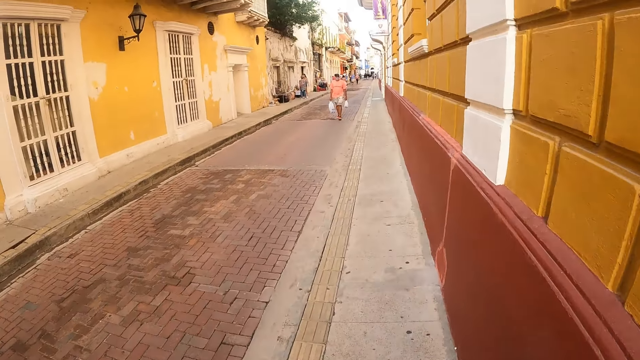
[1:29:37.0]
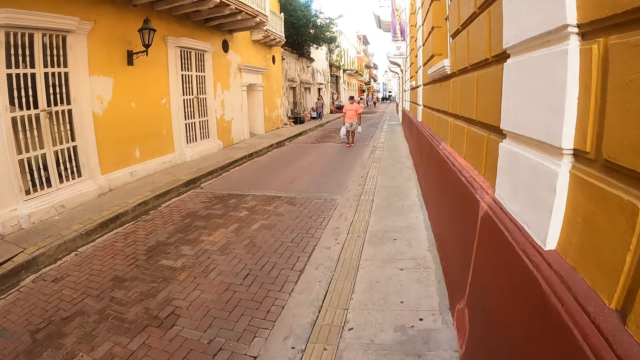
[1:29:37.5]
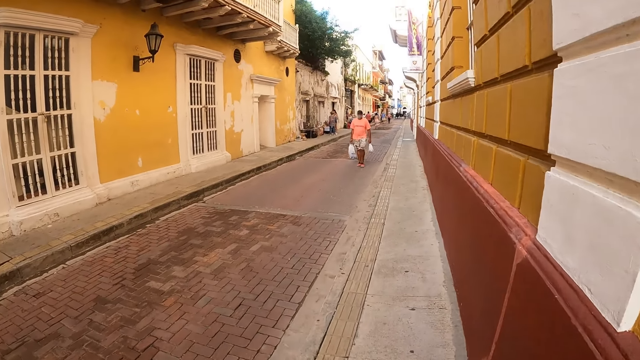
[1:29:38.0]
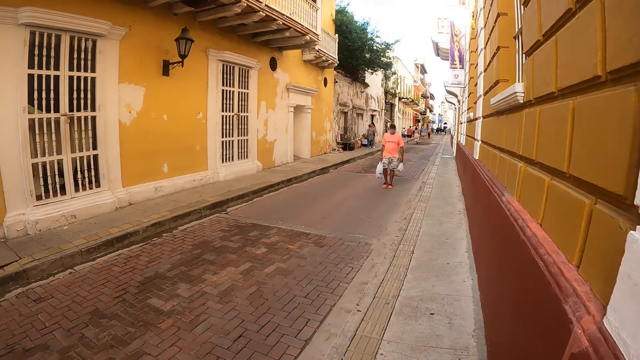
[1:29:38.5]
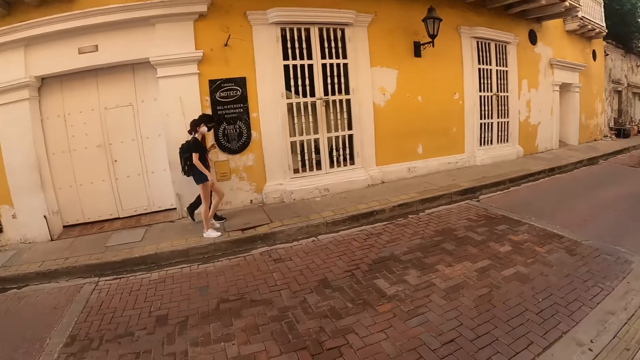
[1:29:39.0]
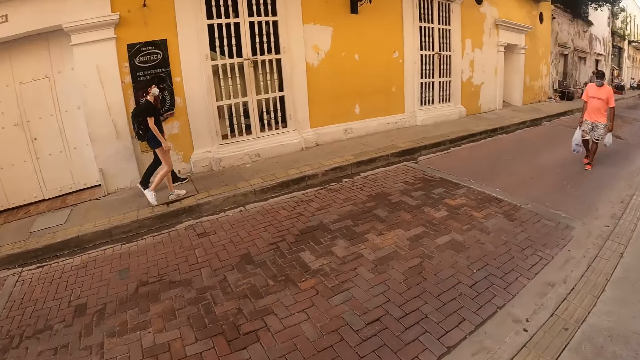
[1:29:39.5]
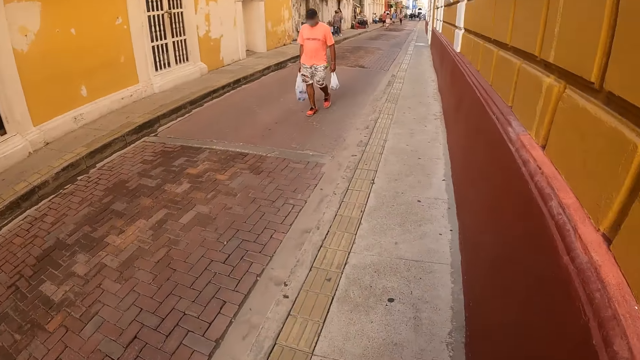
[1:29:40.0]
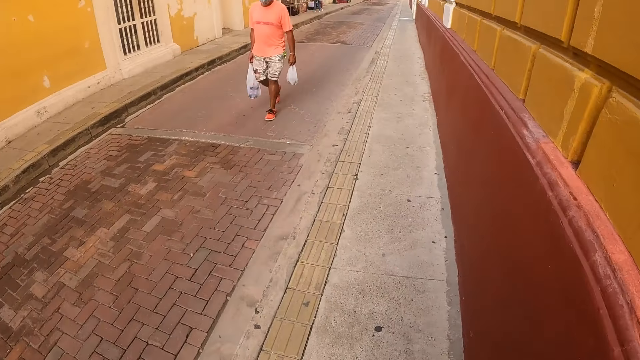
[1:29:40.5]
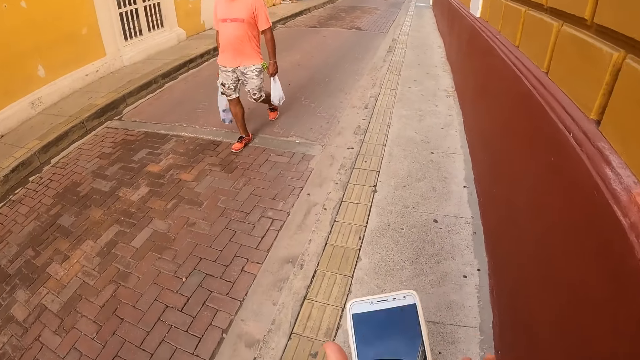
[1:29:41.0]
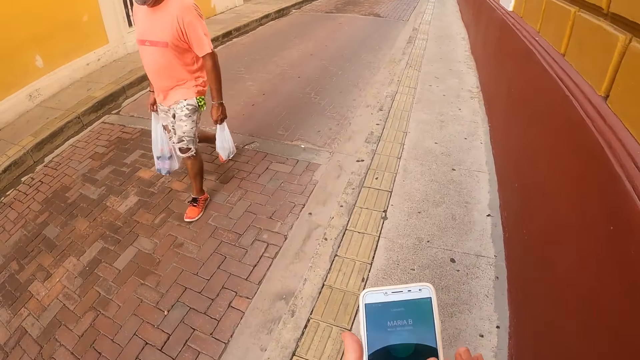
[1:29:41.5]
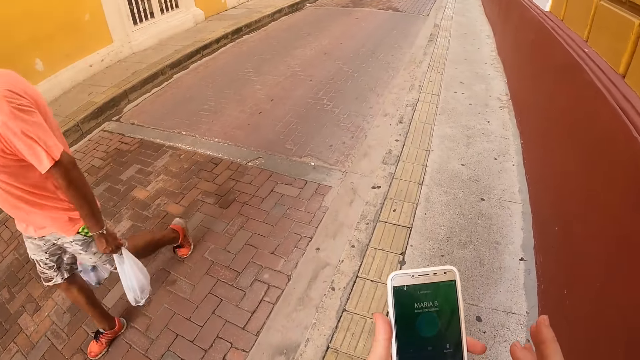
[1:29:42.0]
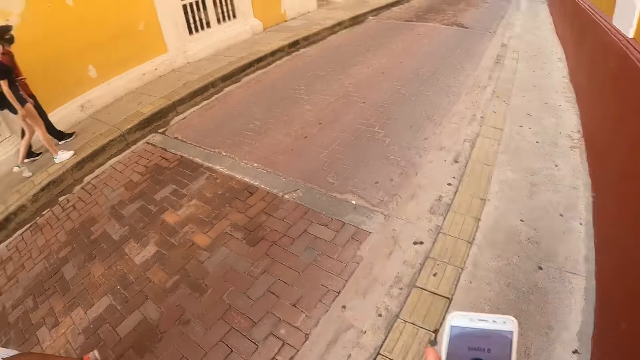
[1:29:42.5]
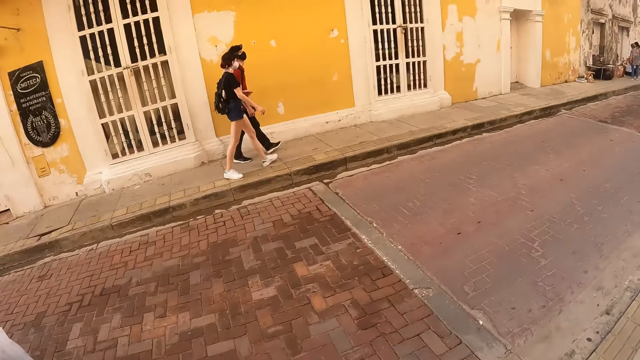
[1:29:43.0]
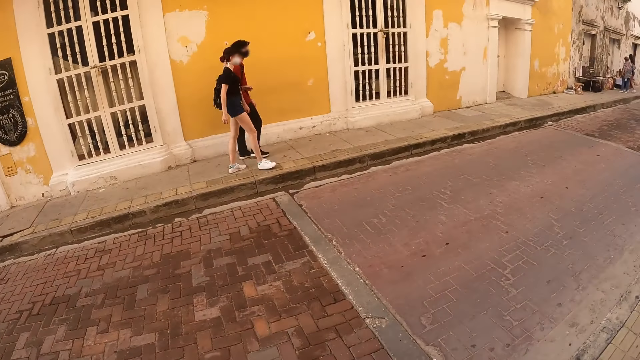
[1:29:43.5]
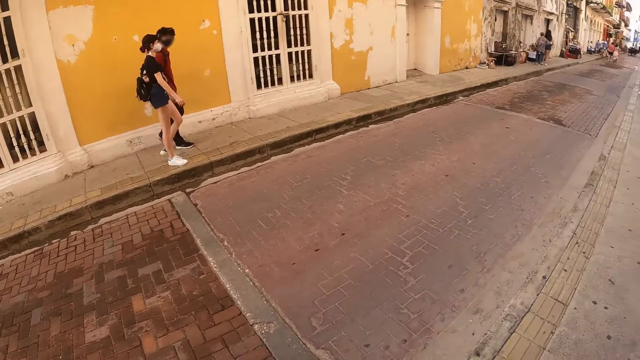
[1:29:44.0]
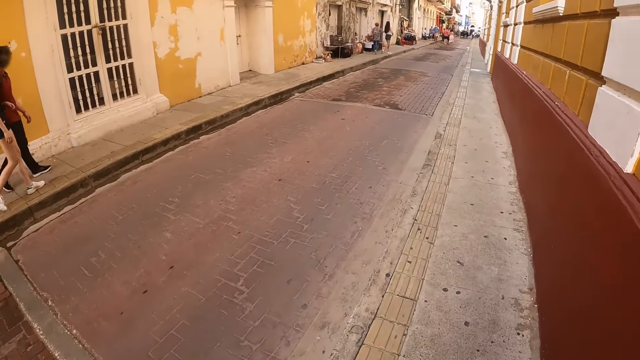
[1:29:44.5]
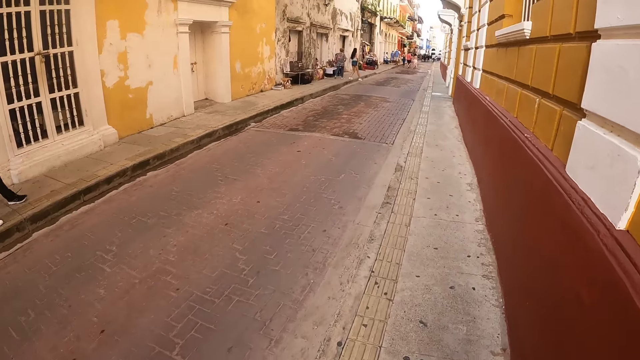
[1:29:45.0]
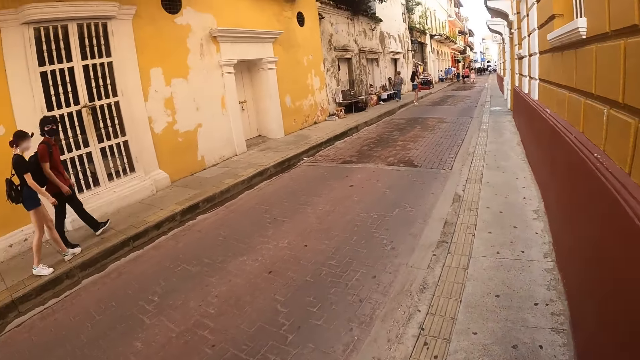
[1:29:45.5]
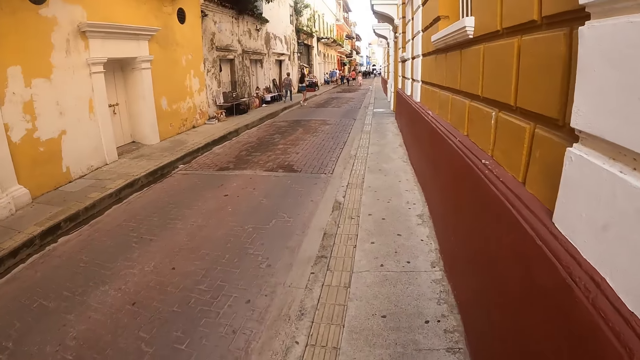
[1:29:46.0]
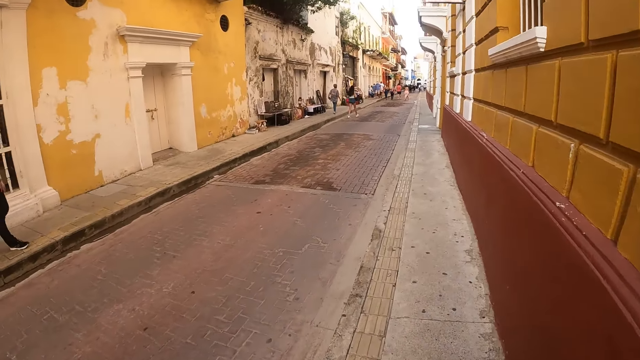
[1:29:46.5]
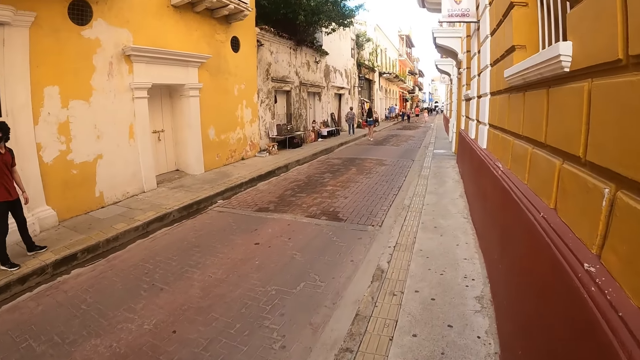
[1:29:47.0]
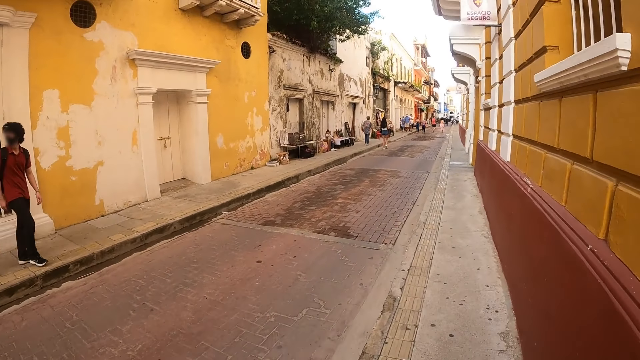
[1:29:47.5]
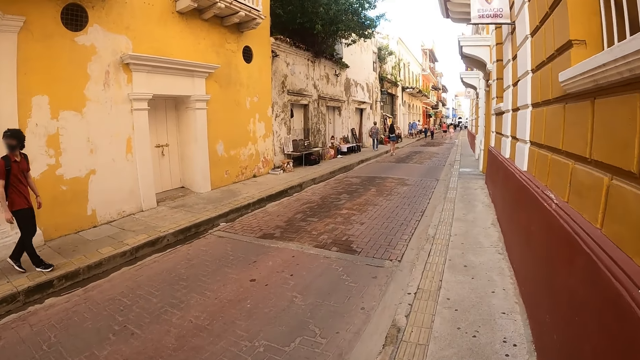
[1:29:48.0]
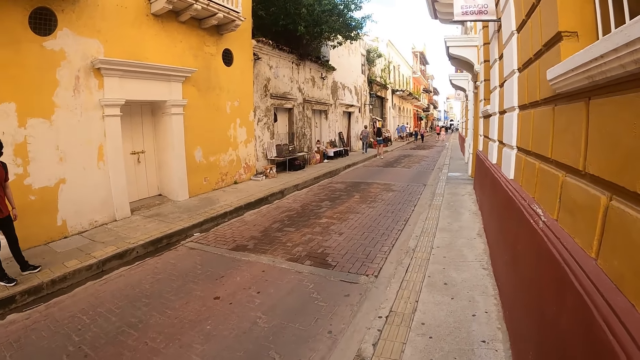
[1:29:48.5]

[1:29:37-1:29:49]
The camera wearer looks around the road. He walks along the sidewalk. He stares at the phone. He operates the phone in his hands. He looks around the road. He stares at a person. He walks along the sidewalk.

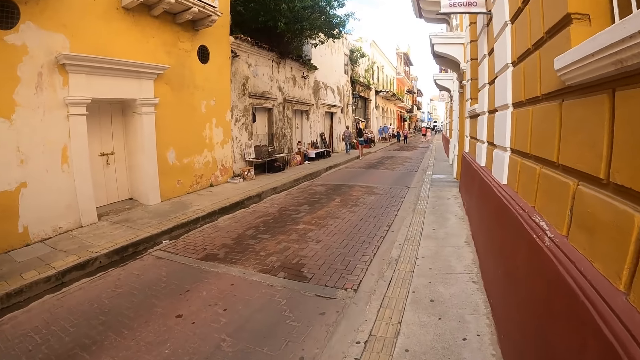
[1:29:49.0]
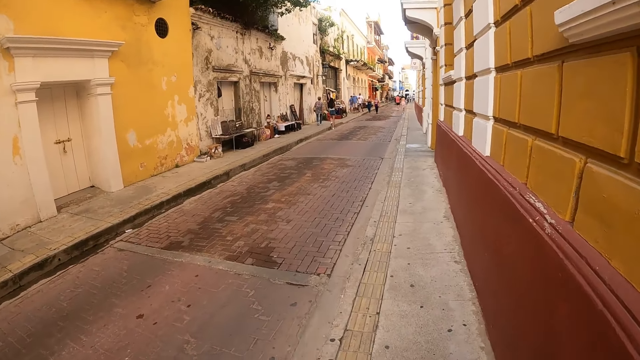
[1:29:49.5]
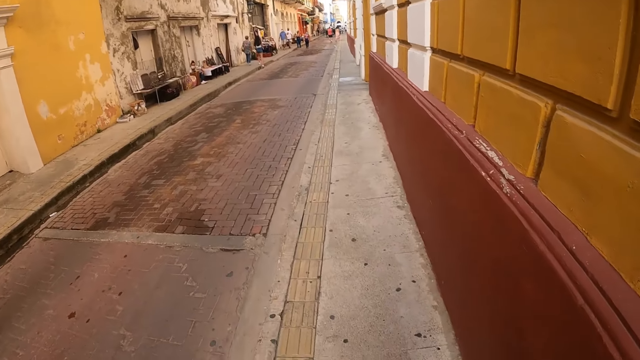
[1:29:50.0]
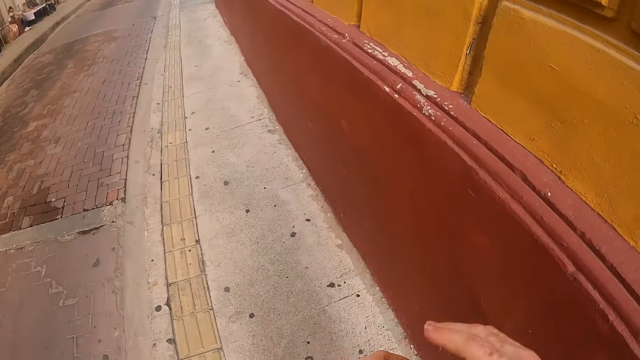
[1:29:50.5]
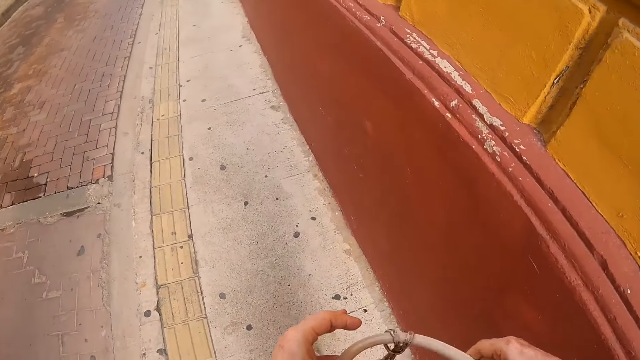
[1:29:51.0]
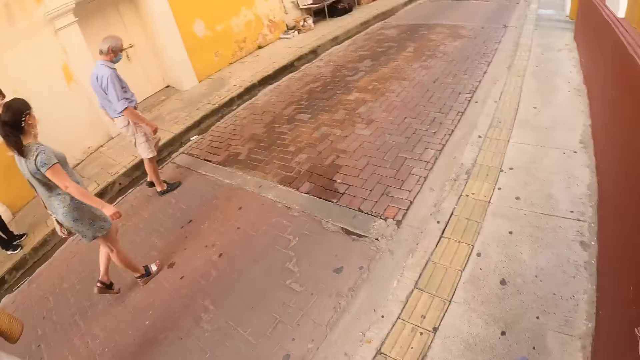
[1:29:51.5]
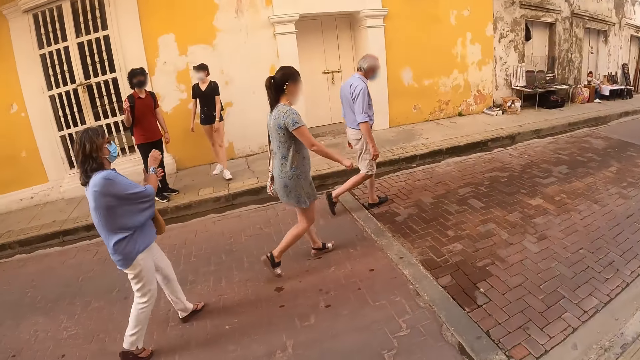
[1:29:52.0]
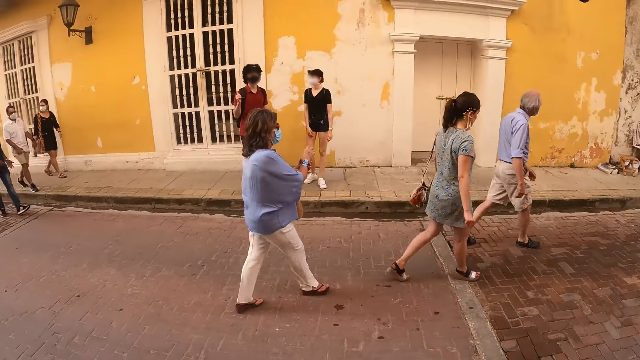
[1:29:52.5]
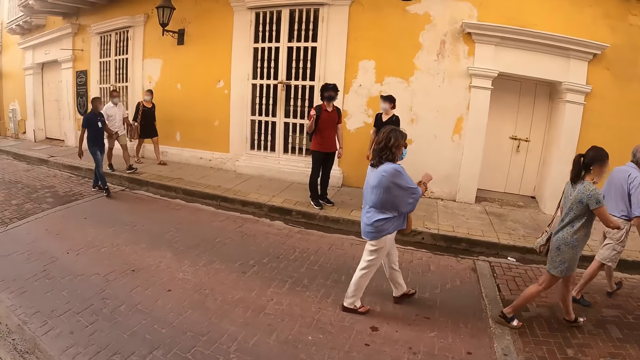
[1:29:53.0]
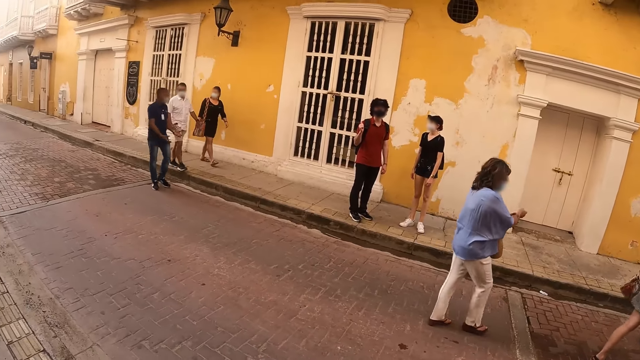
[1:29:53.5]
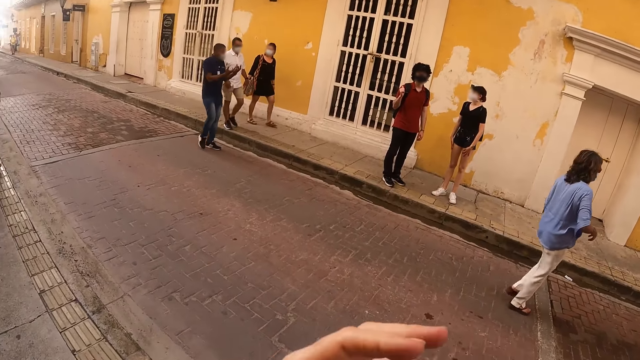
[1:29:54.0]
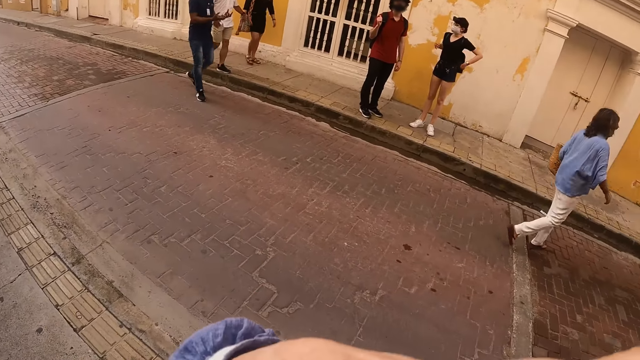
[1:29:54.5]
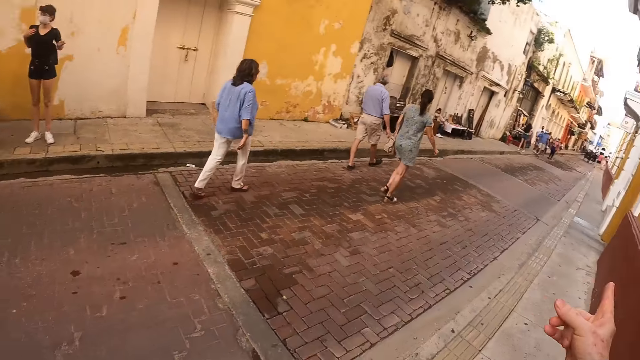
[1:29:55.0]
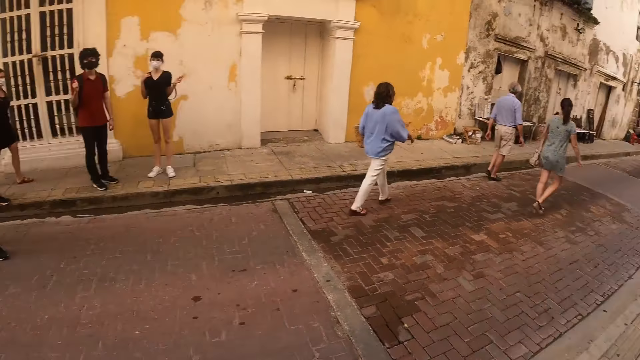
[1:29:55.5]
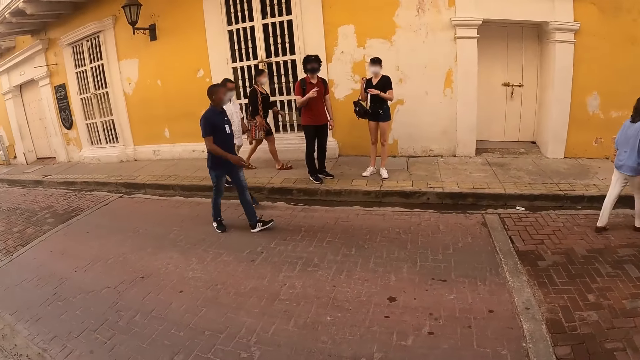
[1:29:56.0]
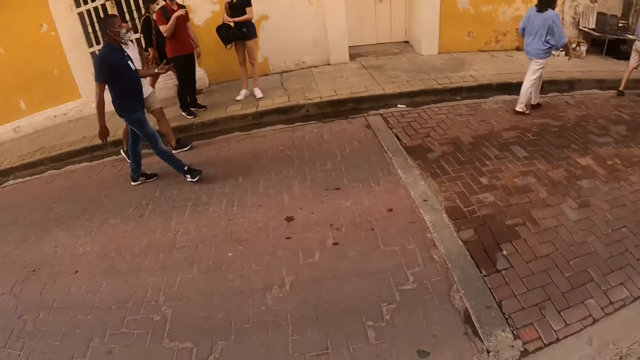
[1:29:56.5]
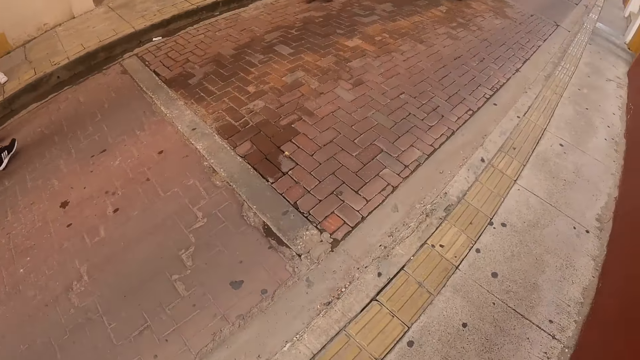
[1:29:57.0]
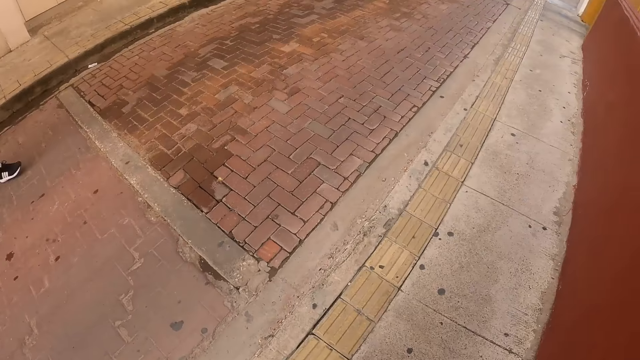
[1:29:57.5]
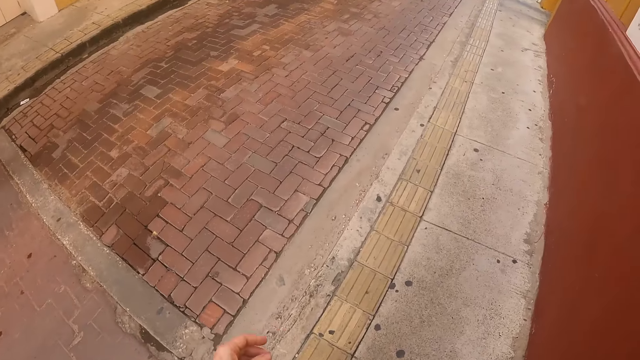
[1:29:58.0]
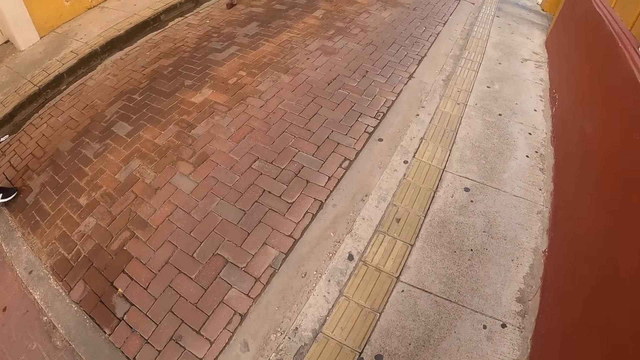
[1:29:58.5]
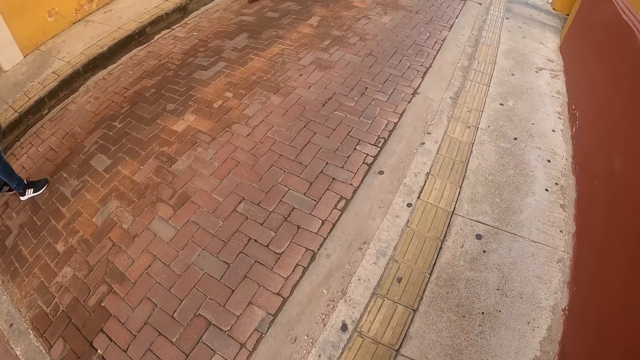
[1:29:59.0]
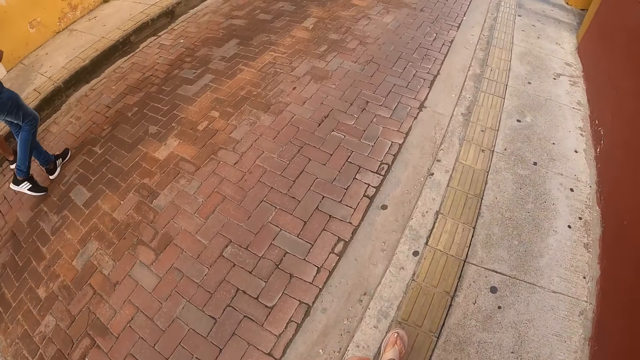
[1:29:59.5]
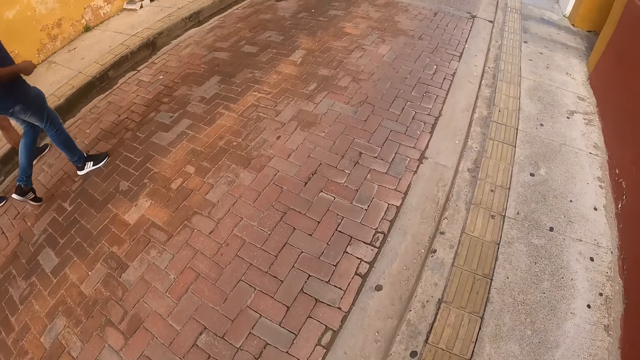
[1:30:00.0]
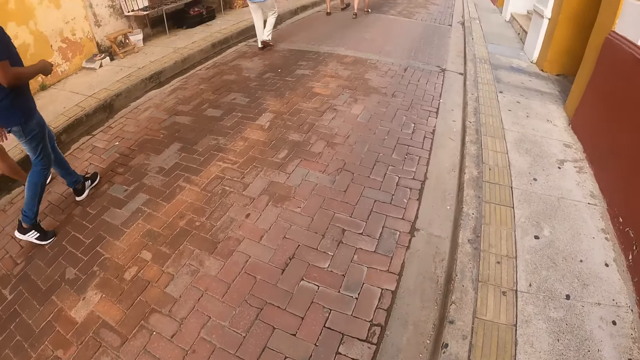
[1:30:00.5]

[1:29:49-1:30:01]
The camera wearer holds the handbag. They look around the road. They converse with a person. They walk along the sidewalk.
